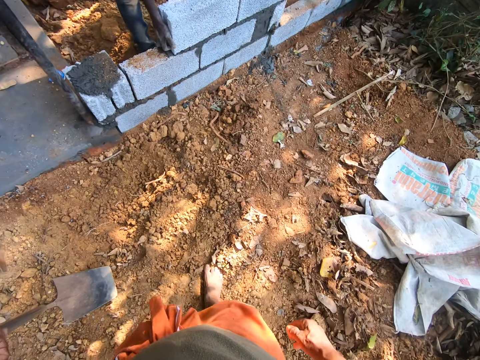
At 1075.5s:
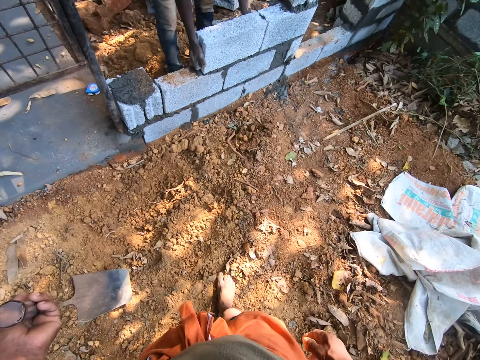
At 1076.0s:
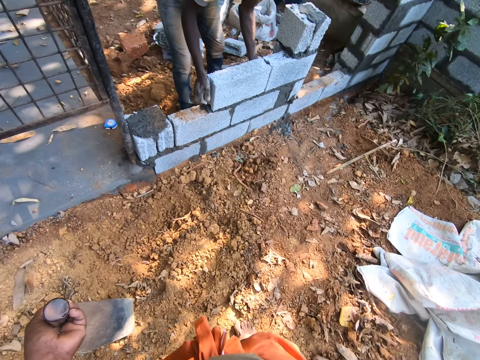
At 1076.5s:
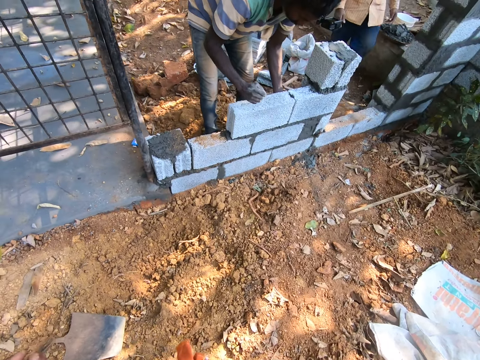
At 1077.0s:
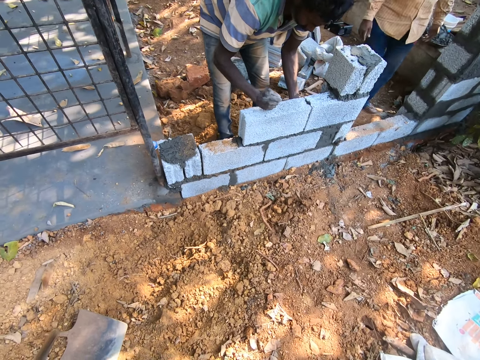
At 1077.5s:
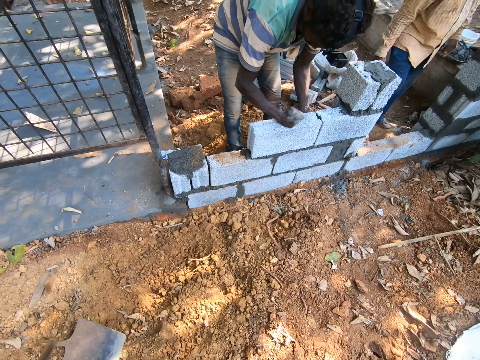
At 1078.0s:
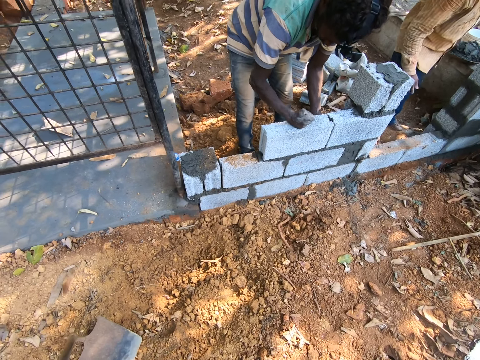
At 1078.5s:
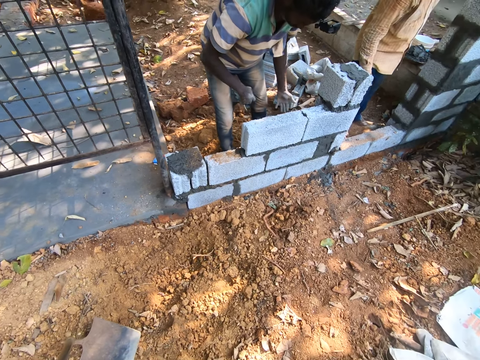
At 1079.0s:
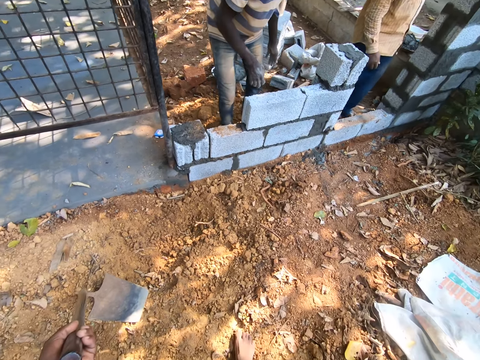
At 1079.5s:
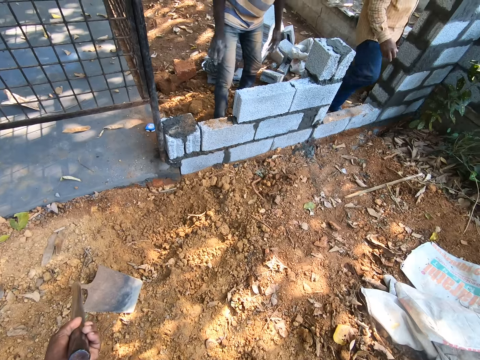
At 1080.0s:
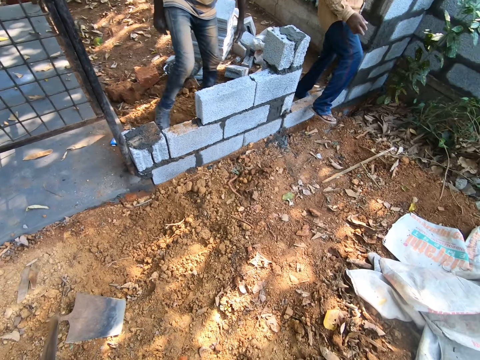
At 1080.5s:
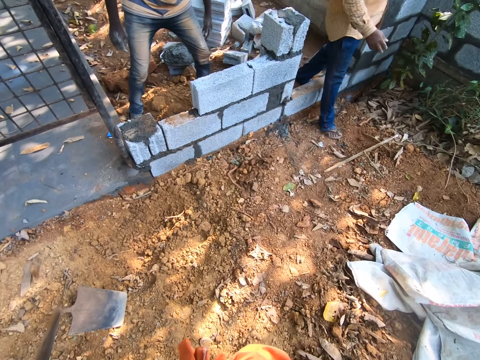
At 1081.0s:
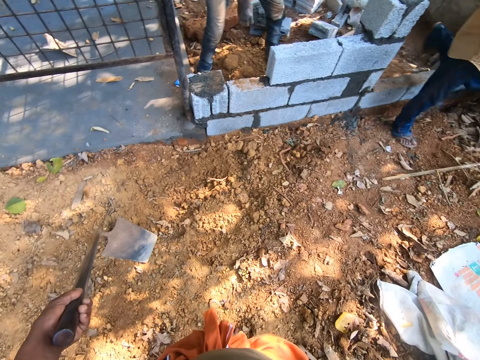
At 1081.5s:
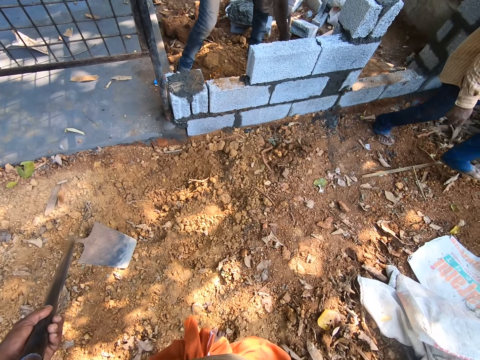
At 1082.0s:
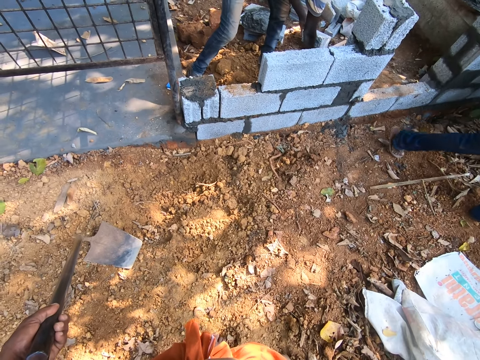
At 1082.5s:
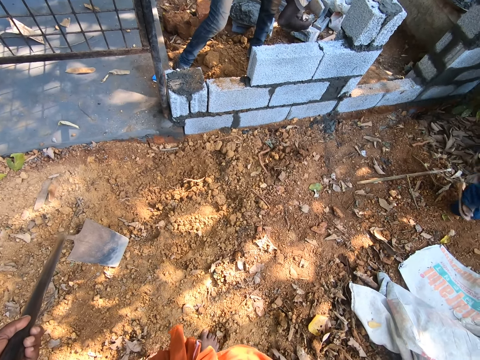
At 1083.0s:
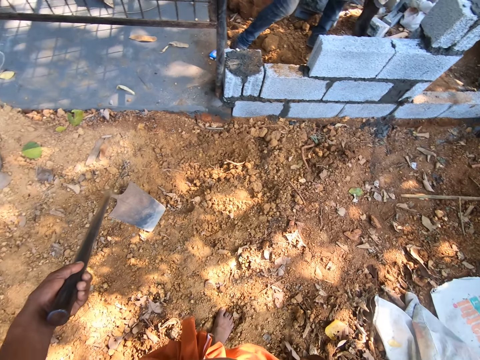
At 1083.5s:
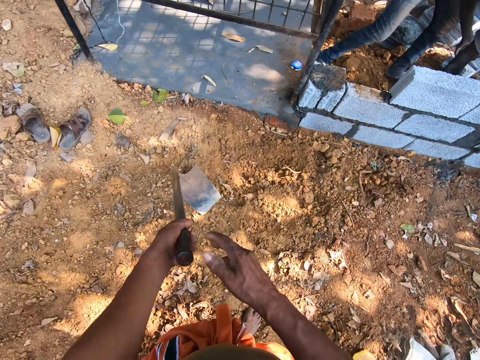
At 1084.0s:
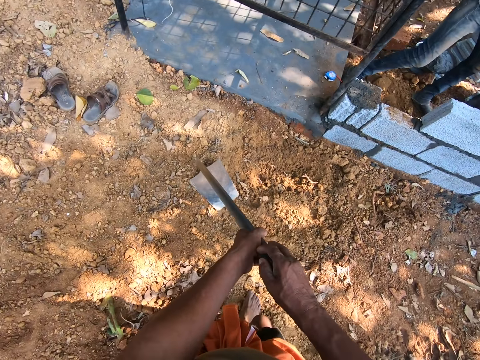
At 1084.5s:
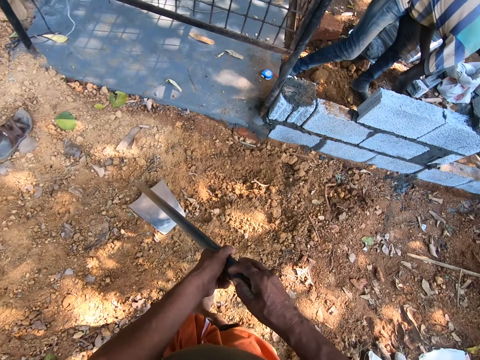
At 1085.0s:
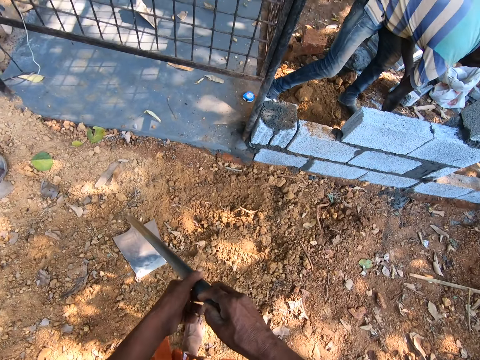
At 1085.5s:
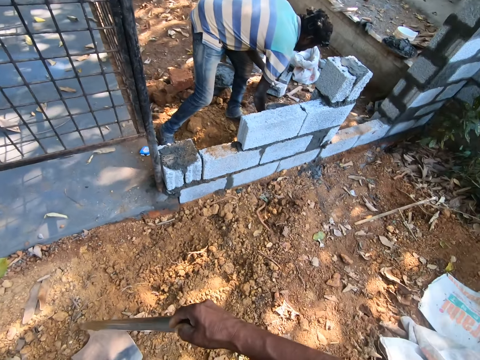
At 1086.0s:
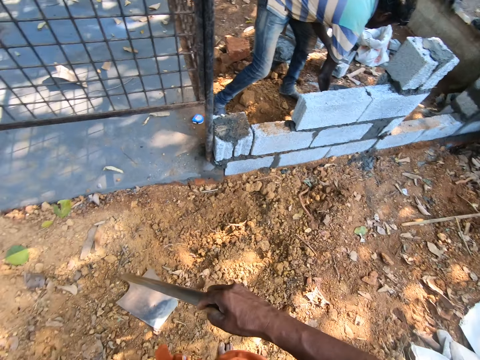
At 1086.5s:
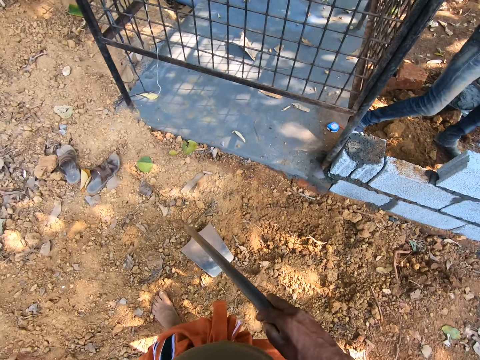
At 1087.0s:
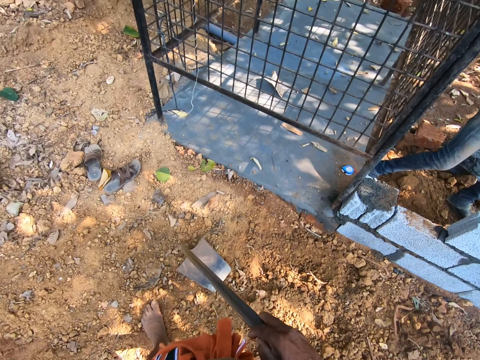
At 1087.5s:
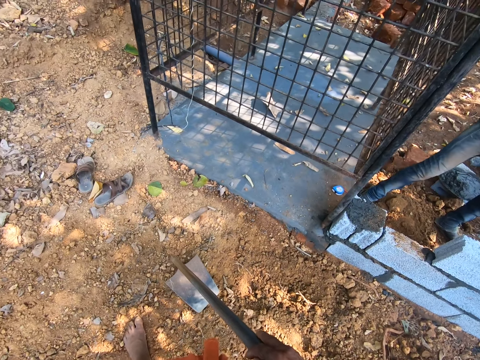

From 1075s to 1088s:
The man hits the brick on the fence with his right hand. The man scoops mortar from the pan with the trowel in his right hand.

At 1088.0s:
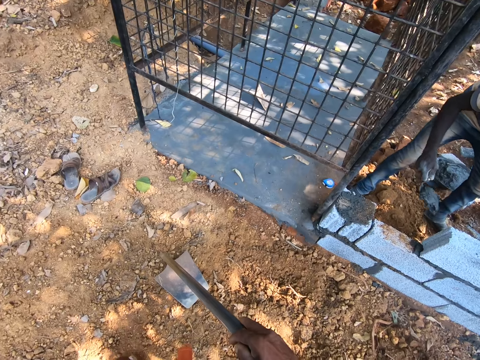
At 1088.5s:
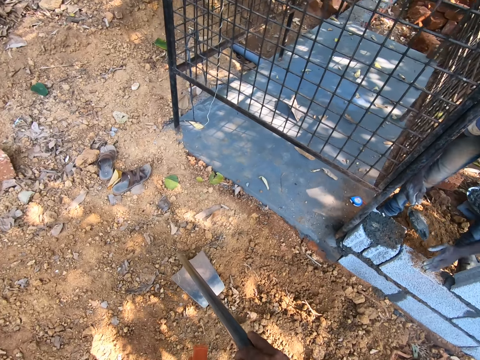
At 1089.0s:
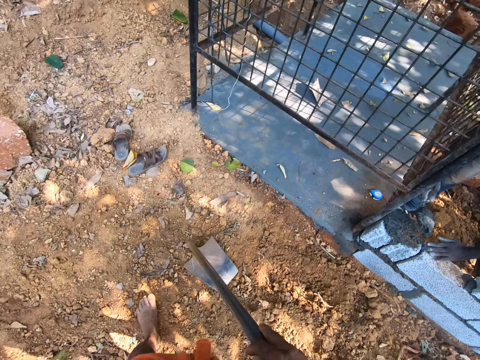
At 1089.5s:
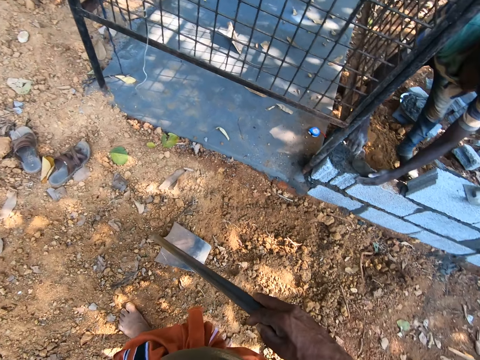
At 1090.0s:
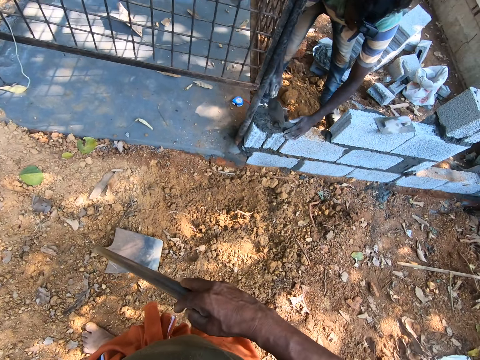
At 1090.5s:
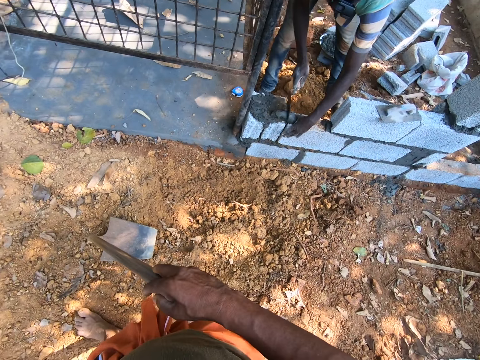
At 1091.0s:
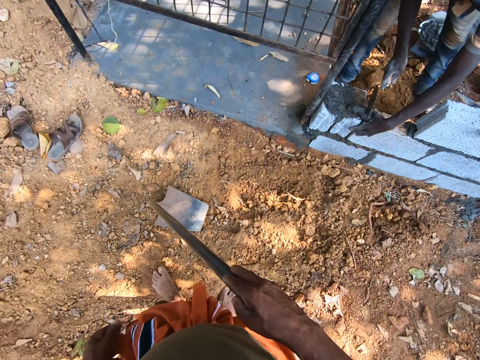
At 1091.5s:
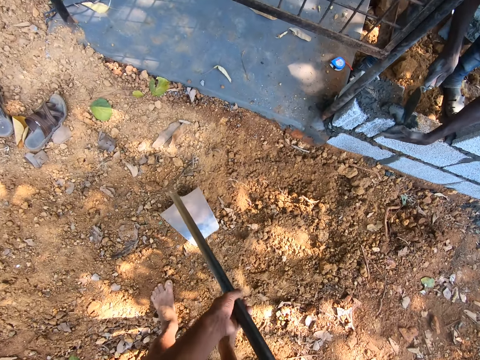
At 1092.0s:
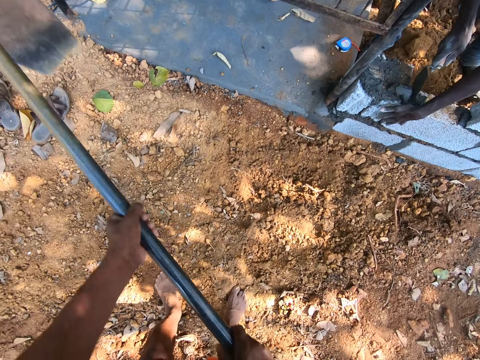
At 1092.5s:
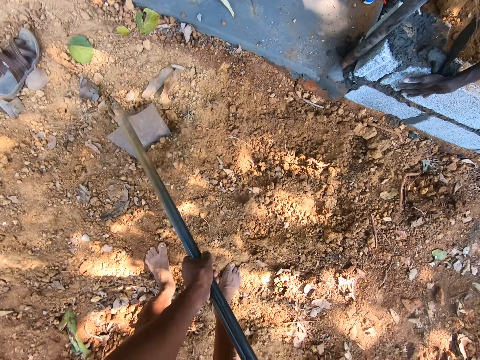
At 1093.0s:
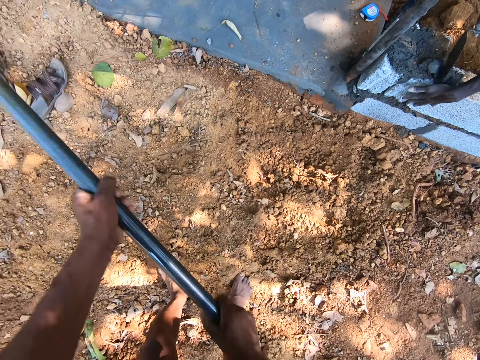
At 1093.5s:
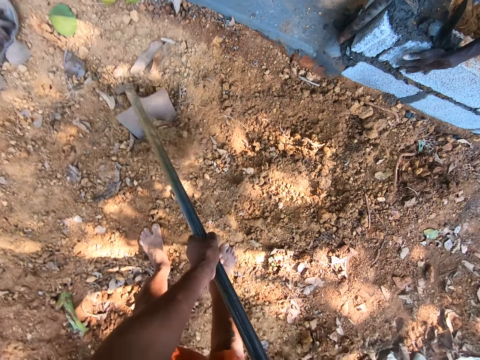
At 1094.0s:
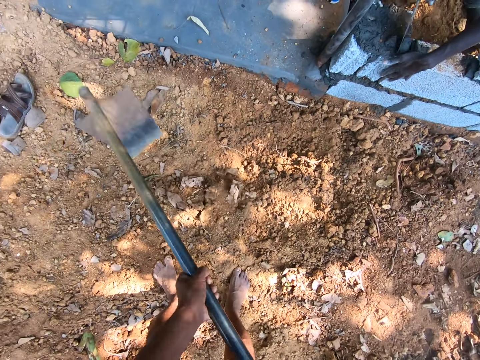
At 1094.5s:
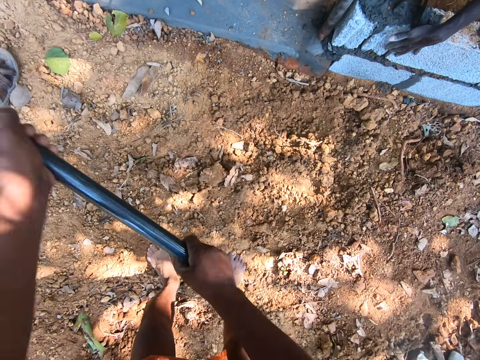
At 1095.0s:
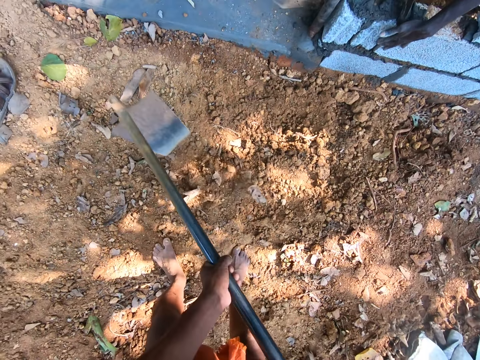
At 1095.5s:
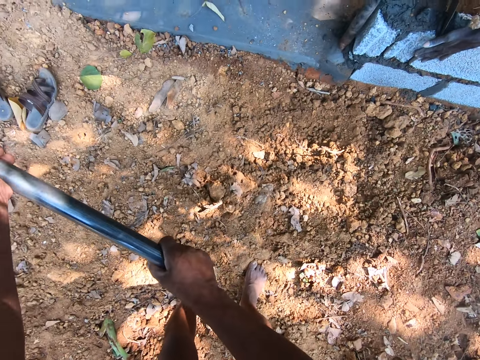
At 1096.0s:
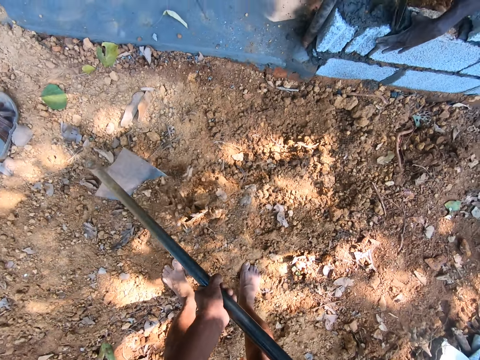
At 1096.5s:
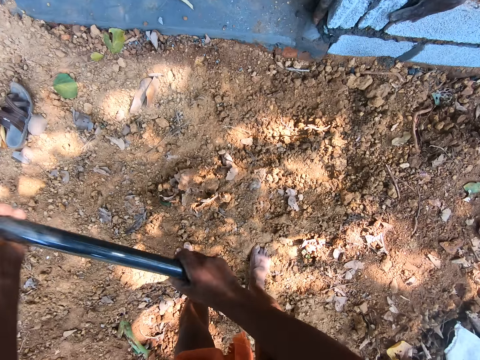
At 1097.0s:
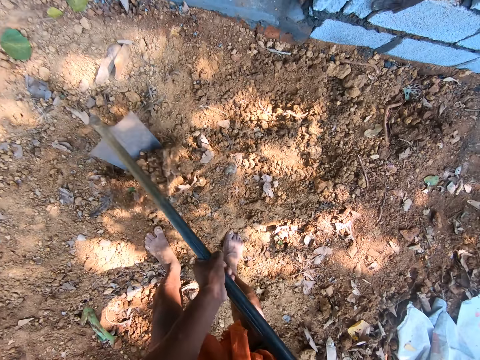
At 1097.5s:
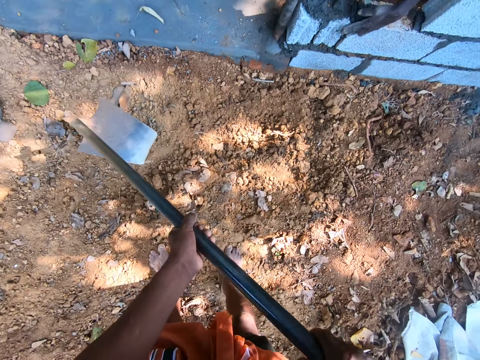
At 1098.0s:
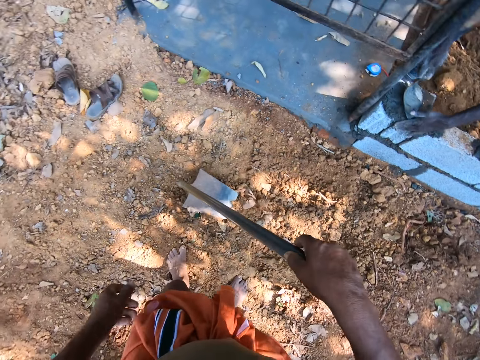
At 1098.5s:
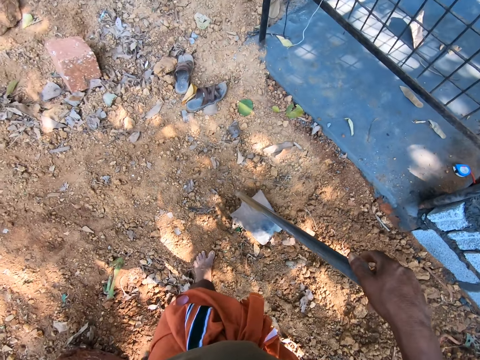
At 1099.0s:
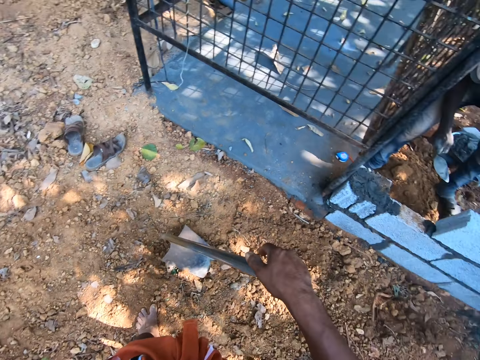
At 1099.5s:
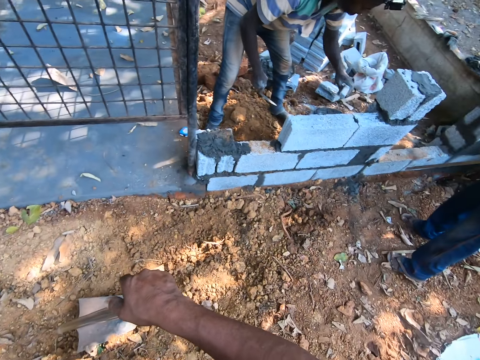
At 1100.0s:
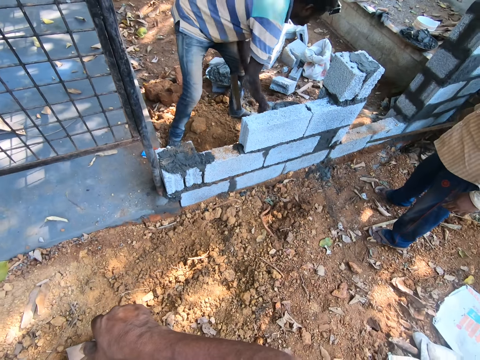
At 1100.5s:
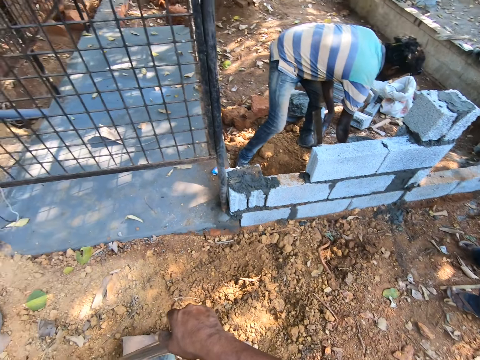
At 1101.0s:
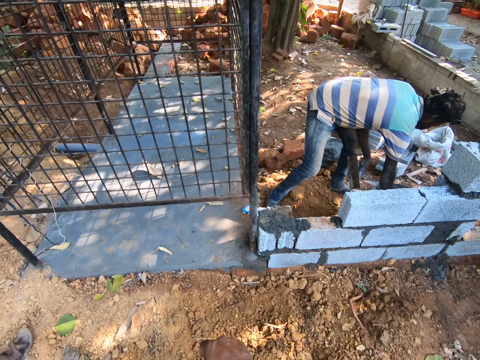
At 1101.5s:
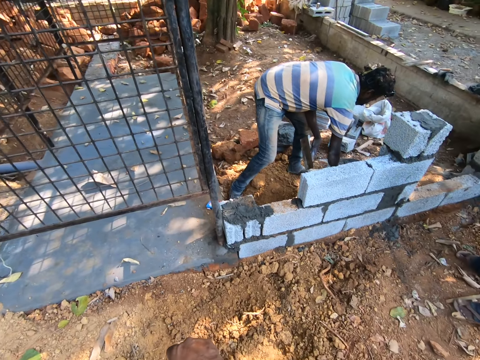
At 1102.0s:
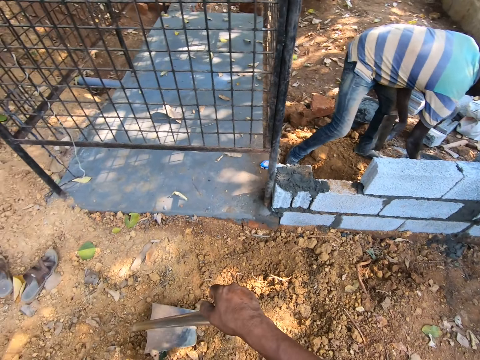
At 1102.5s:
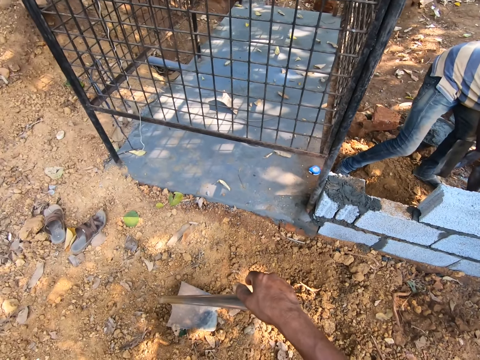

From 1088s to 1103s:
The man cleans the fence with his left hand. The man pours mortar from the trowel in his right hand on the fence. The man slices the mortar on the fence with the trowel in his right hand. The camera wearer digs the ground with the hoe in his hands. He holds the hoe with his right hand. He converses with the man and another man.
